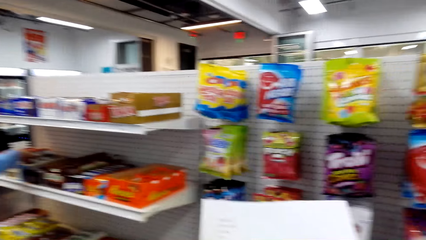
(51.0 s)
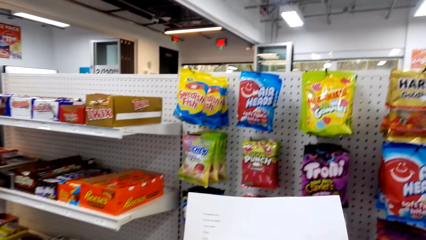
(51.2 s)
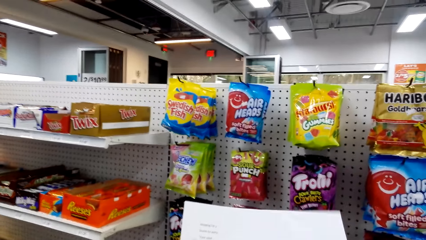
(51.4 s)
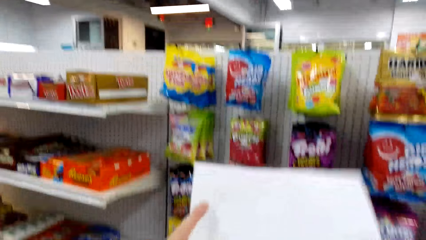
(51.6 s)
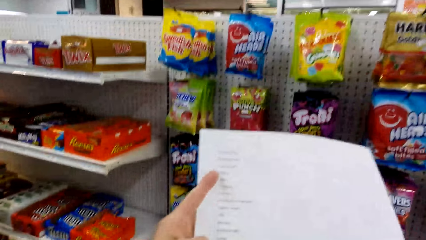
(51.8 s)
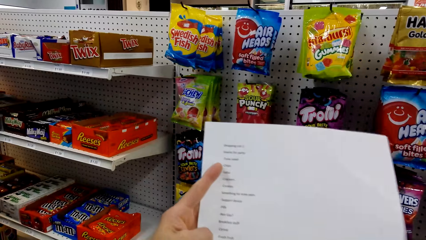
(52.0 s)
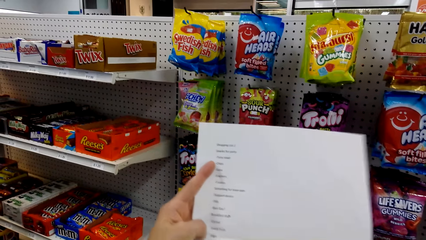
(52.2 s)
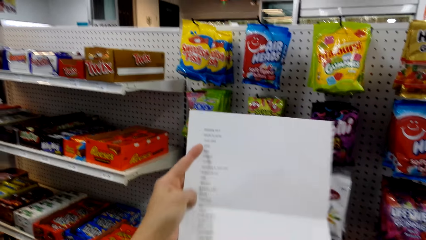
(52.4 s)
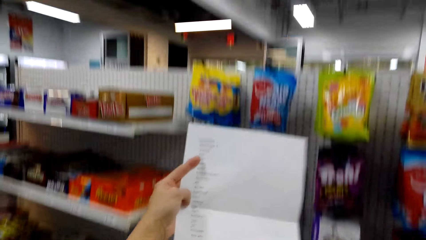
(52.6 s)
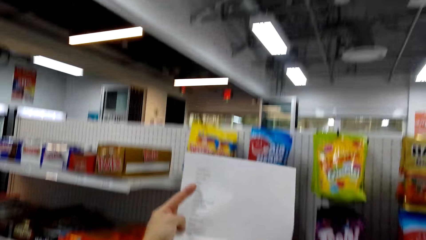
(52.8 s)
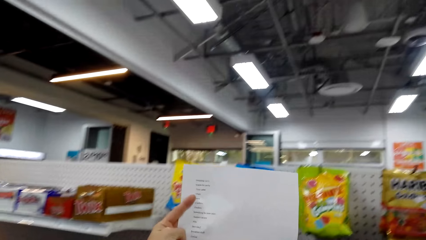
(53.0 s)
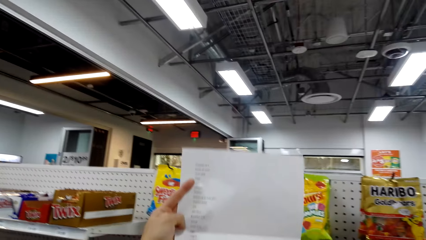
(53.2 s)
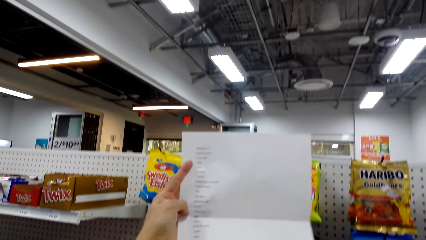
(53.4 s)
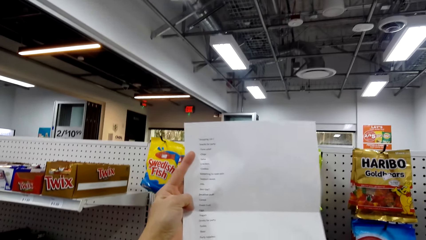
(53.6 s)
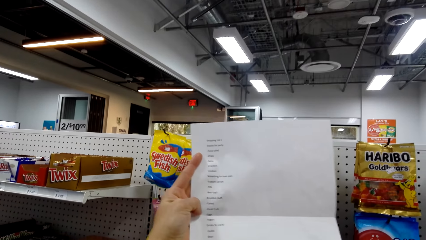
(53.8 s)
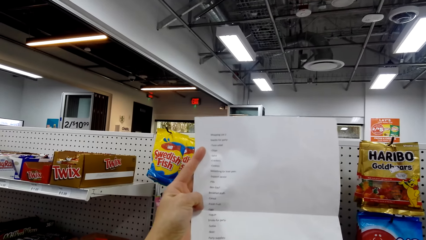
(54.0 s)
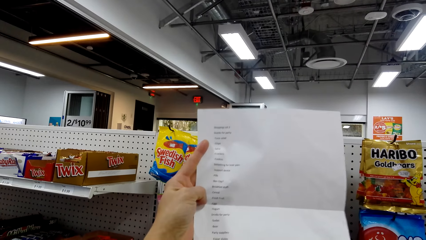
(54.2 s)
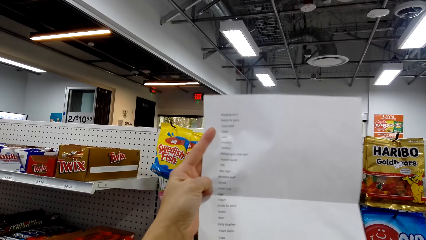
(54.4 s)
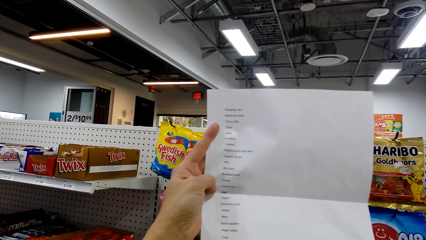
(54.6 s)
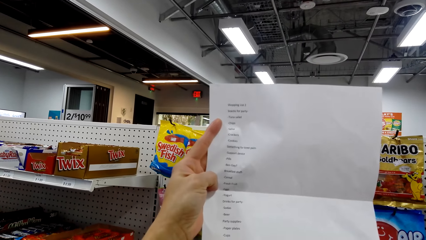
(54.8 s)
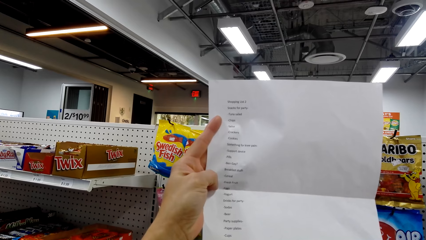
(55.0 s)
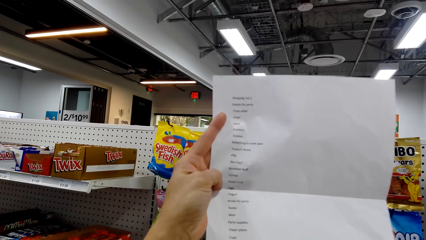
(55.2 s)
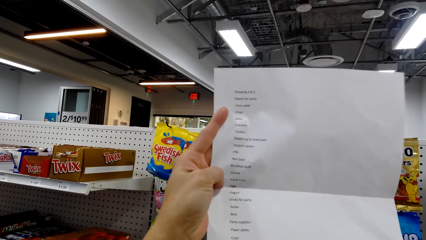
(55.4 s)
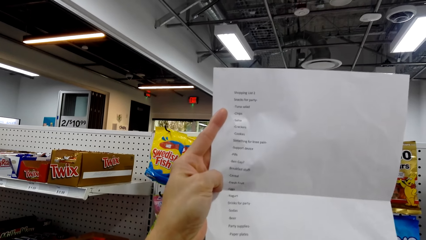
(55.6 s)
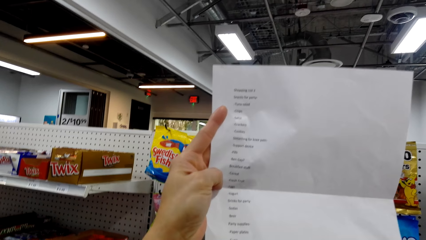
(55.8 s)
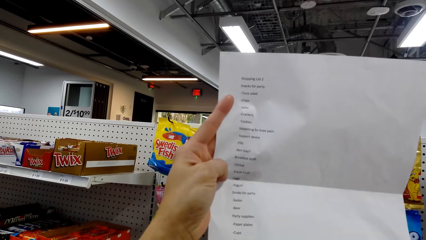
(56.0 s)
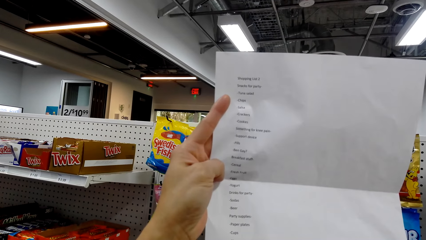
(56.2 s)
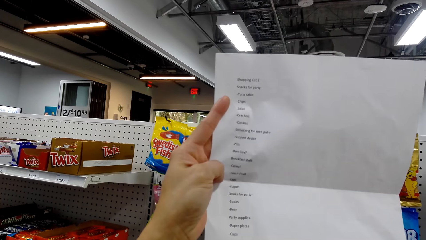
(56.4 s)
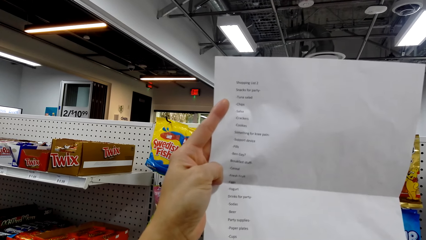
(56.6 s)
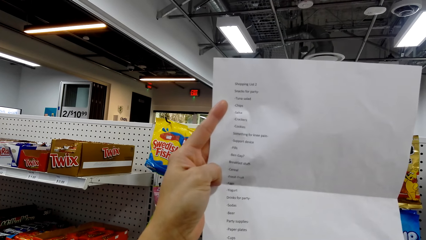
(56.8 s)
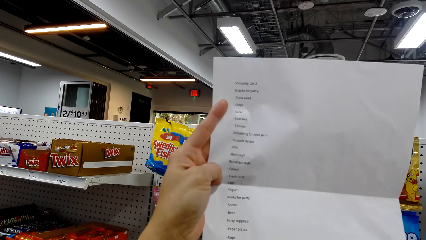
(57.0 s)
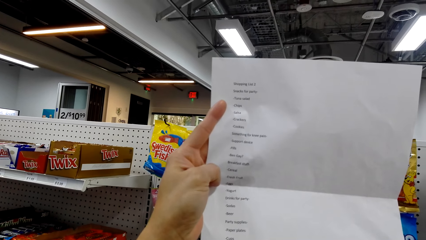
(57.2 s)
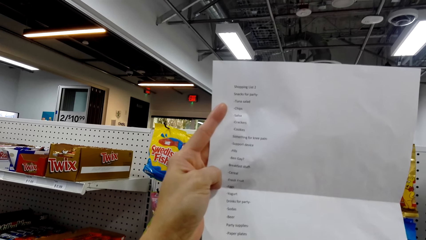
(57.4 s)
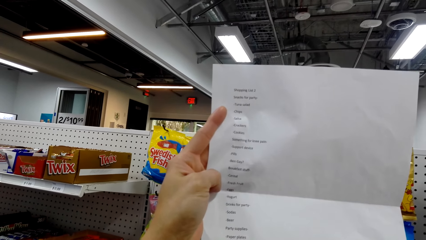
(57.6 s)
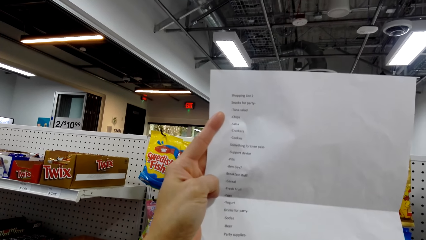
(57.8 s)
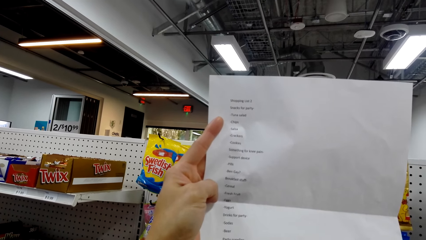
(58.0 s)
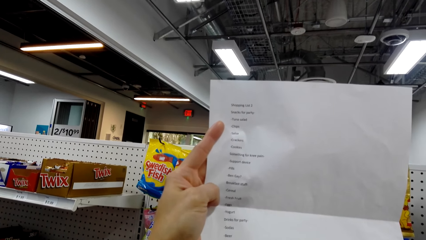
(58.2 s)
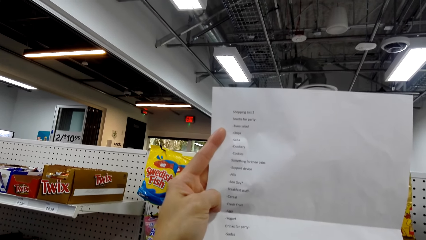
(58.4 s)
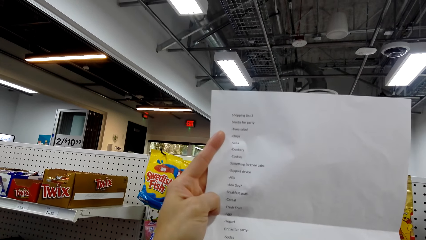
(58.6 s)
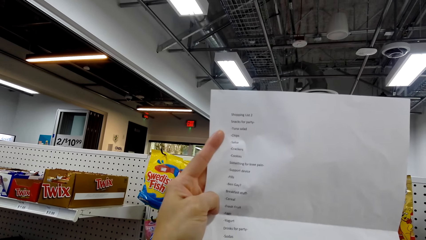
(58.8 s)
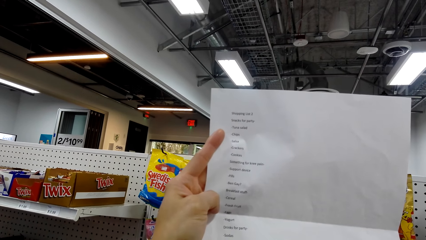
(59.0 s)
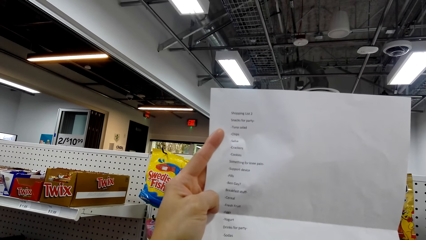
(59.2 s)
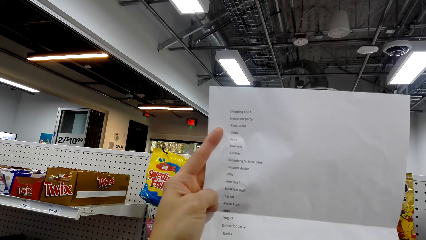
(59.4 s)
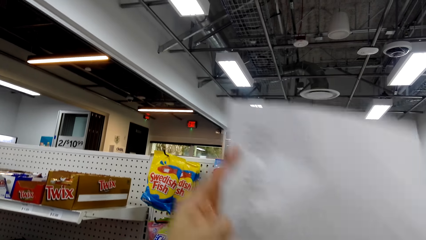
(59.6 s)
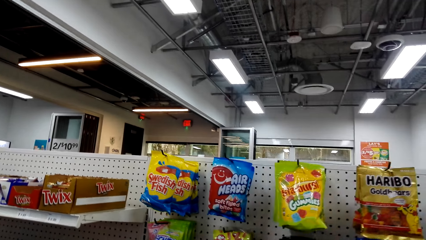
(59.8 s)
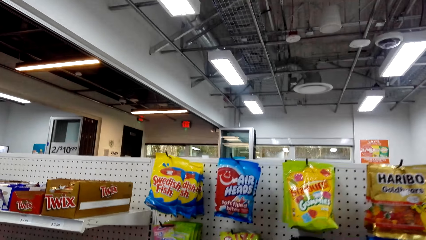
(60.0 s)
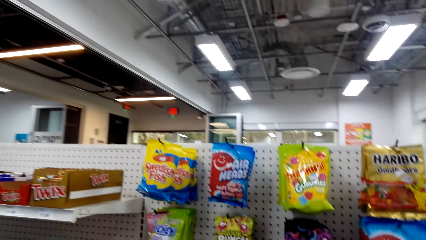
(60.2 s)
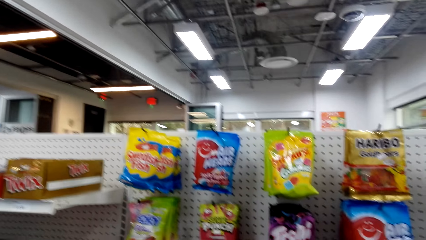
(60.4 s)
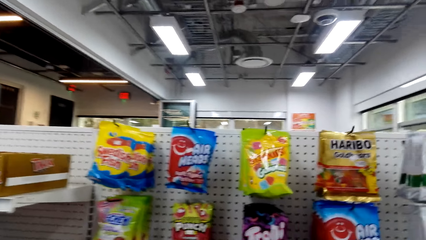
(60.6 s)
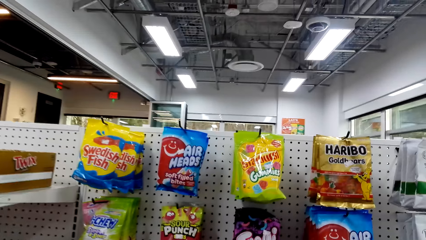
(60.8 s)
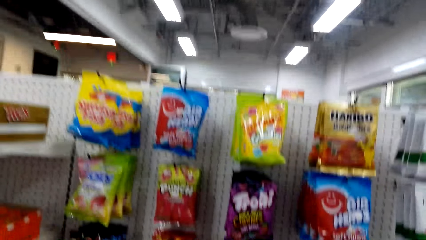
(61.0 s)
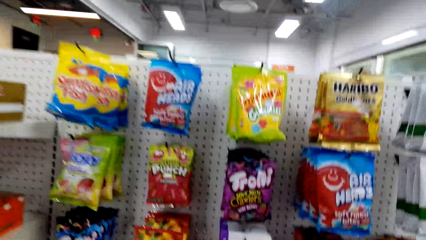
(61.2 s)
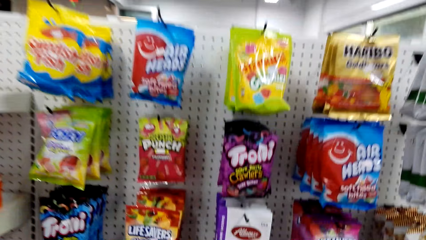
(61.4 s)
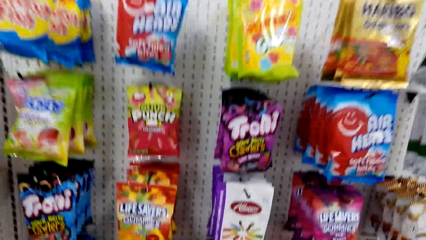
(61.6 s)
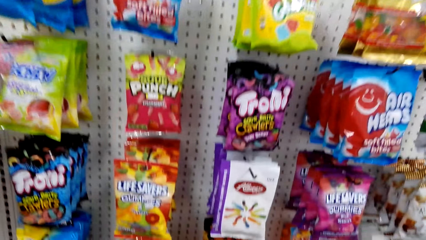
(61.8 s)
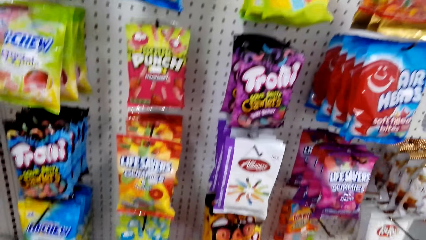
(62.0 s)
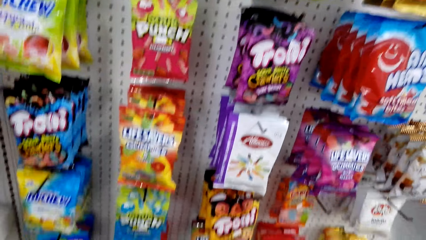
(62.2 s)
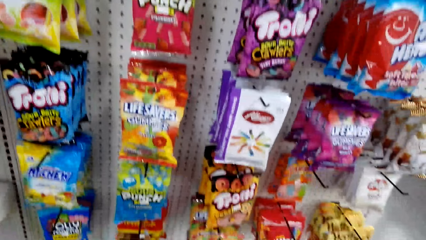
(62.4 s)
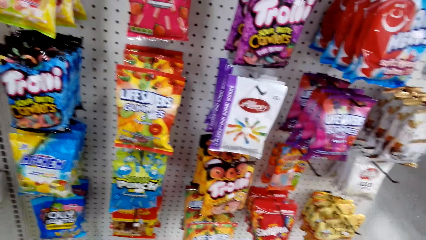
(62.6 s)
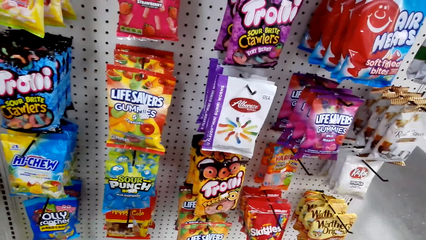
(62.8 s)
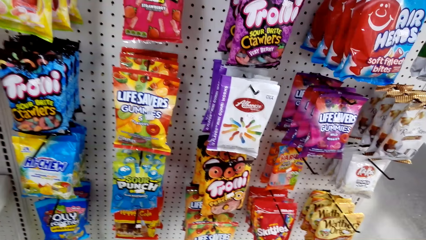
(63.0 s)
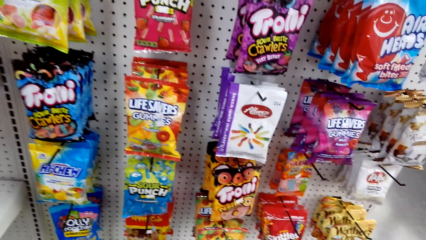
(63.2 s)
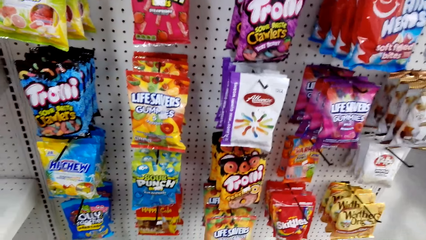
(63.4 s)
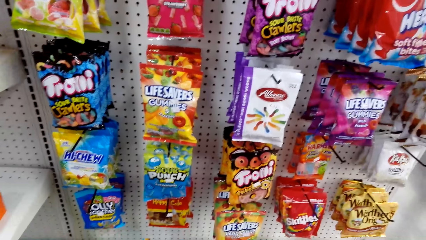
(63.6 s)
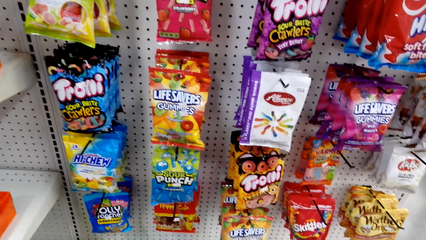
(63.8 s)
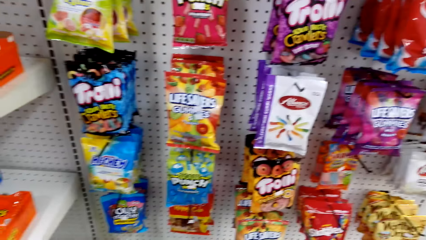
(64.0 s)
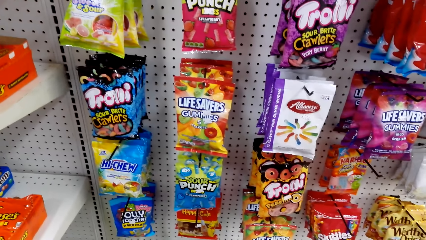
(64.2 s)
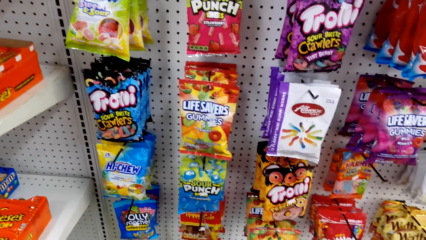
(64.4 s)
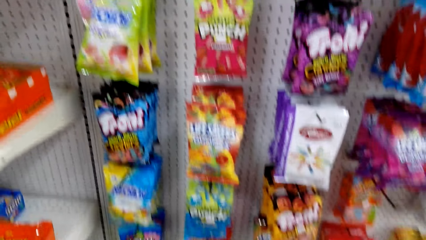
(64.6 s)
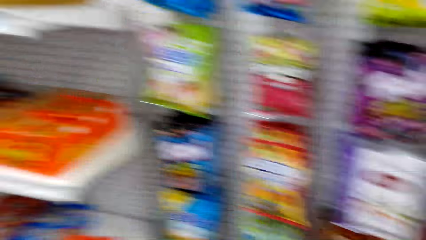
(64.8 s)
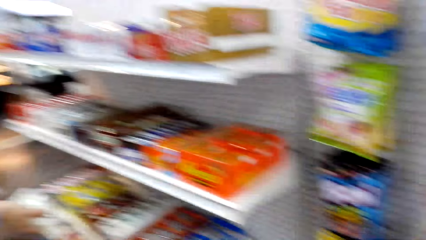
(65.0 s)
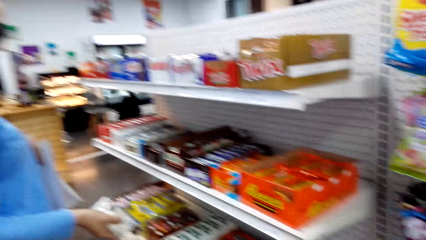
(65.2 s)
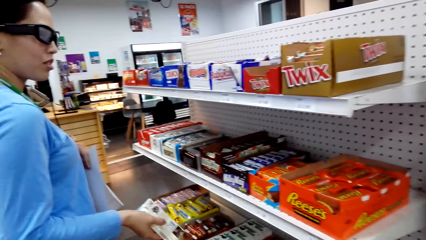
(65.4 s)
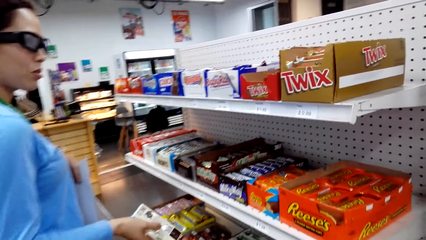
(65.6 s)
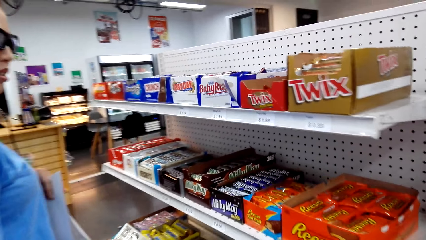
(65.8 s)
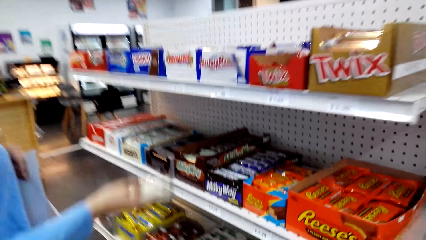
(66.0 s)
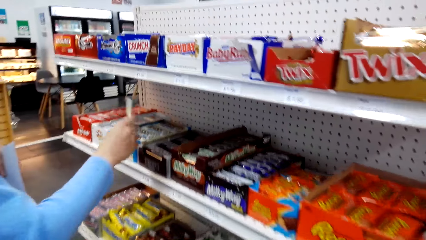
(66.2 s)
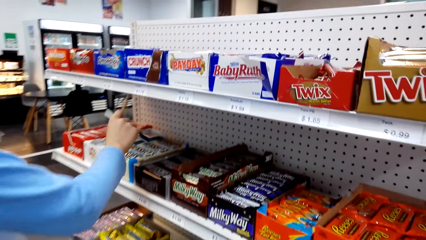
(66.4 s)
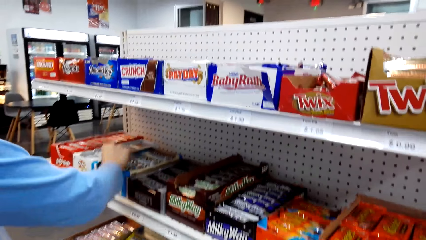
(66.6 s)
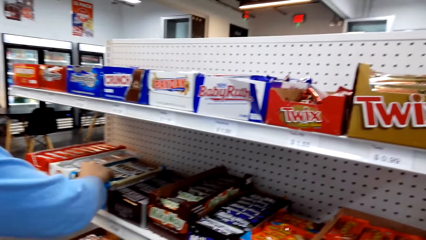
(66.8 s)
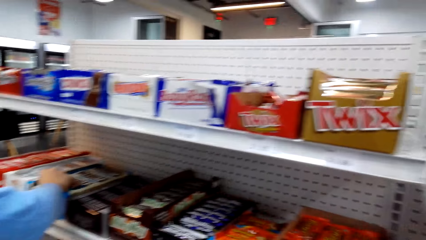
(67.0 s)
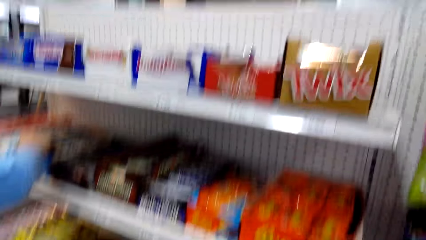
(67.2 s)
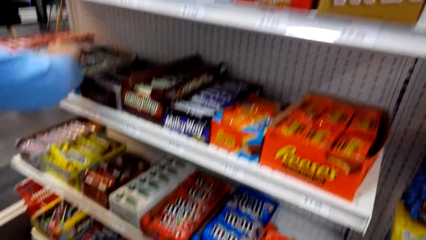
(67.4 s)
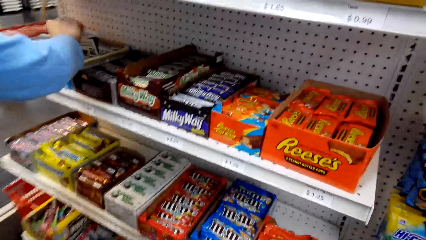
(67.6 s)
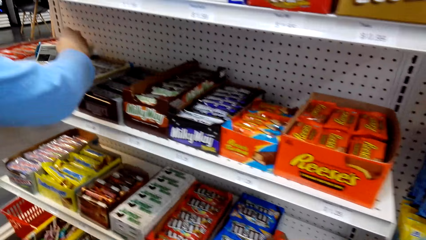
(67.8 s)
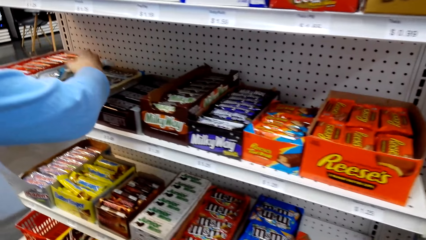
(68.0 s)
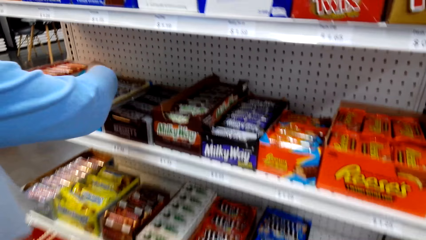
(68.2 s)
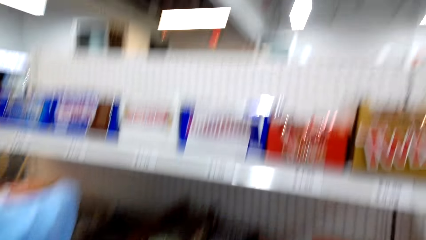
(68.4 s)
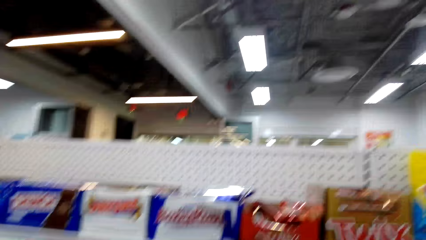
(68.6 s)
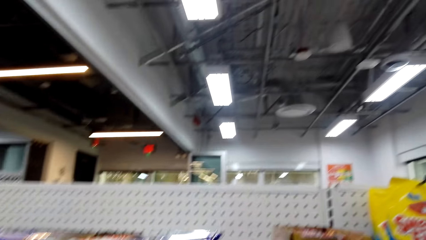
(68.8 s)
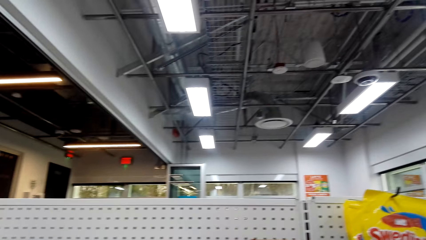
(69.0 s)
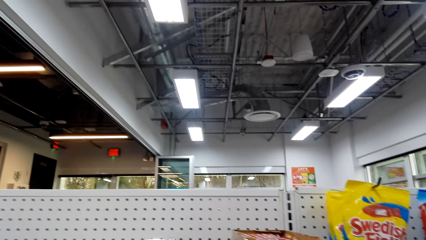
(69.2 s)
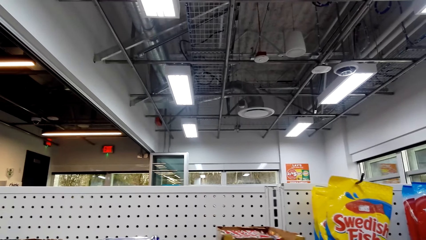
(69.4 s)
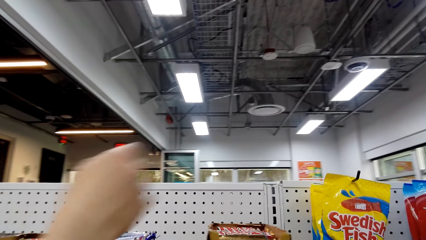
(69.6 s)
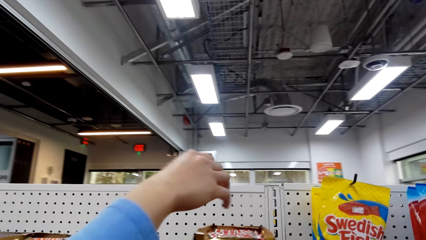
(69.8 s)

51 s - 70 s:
A man picks up something. The camera wearer converses with the man. They read a list on the paper. They look around the supermarket. The man returns the object. The camera wearer picks up the chocolate.
